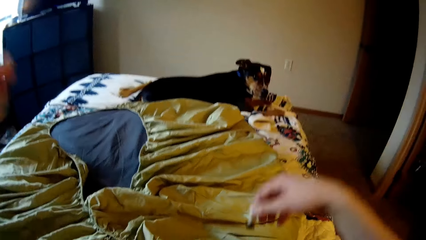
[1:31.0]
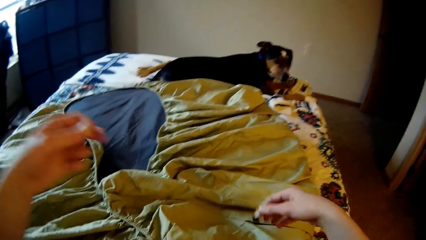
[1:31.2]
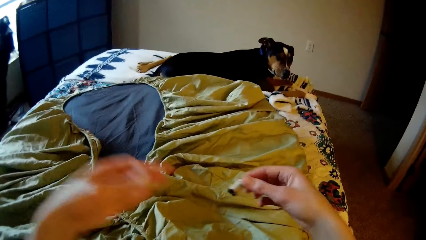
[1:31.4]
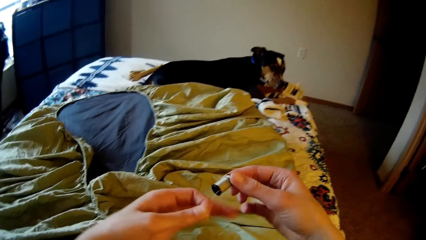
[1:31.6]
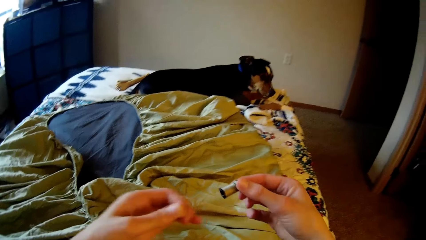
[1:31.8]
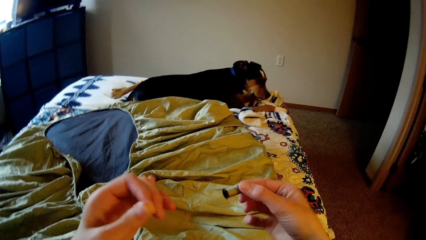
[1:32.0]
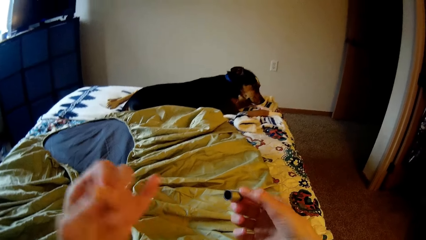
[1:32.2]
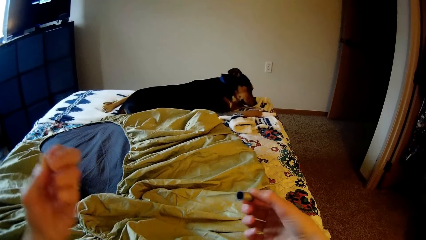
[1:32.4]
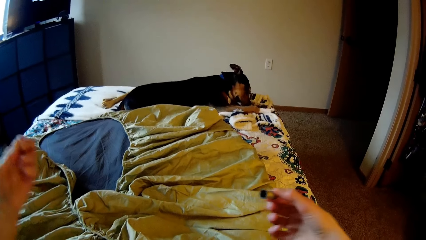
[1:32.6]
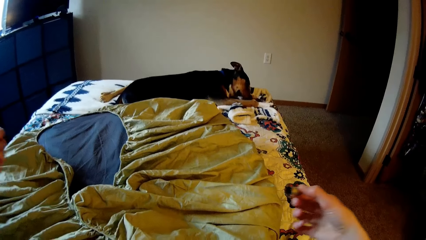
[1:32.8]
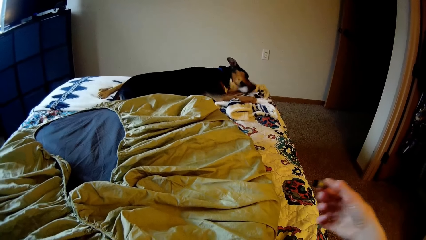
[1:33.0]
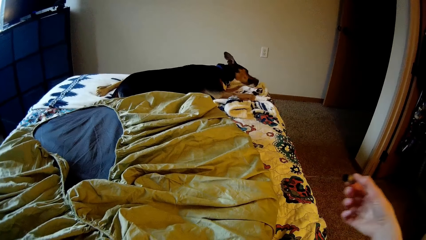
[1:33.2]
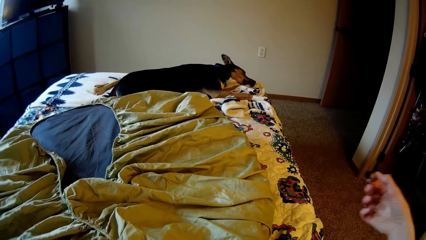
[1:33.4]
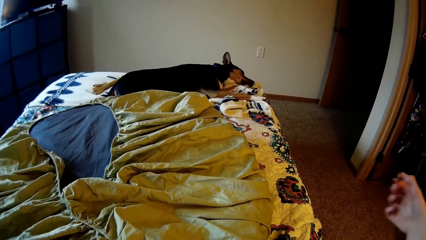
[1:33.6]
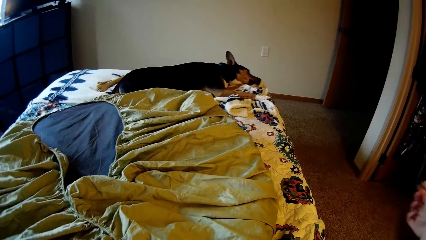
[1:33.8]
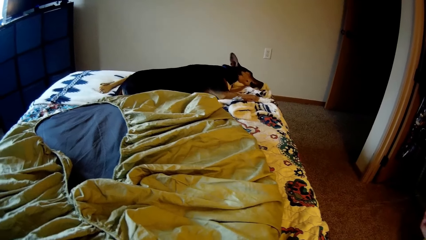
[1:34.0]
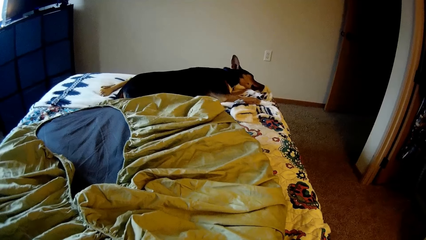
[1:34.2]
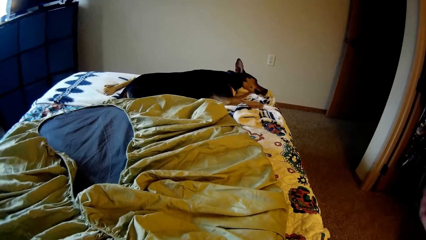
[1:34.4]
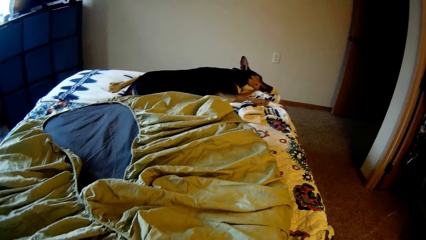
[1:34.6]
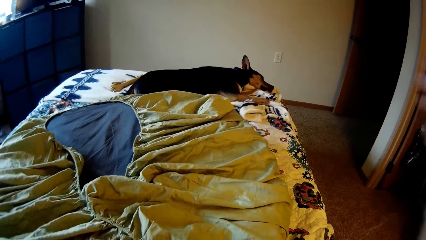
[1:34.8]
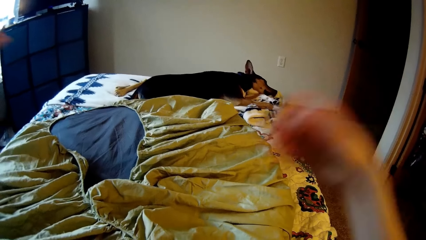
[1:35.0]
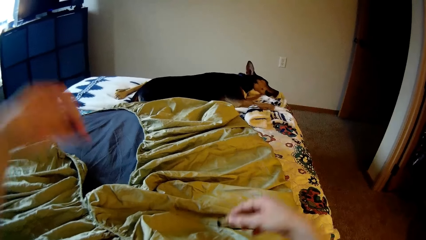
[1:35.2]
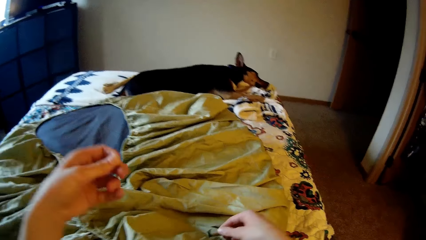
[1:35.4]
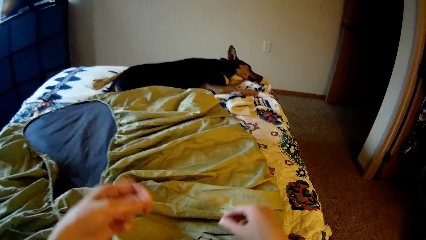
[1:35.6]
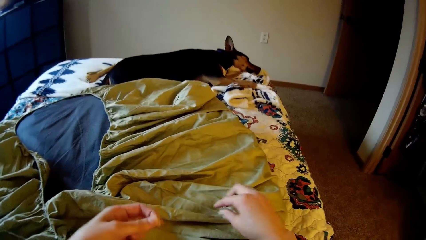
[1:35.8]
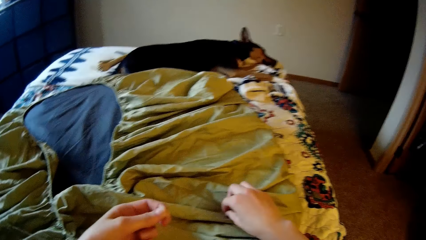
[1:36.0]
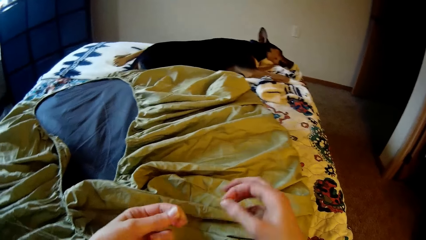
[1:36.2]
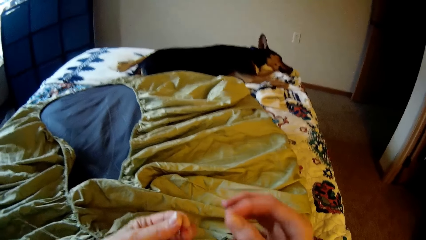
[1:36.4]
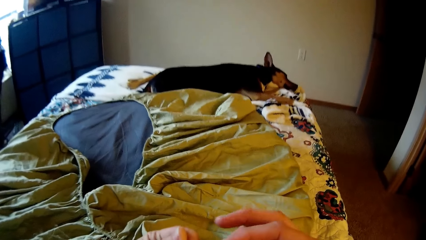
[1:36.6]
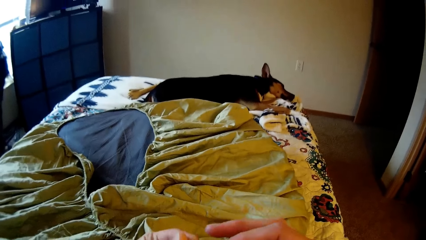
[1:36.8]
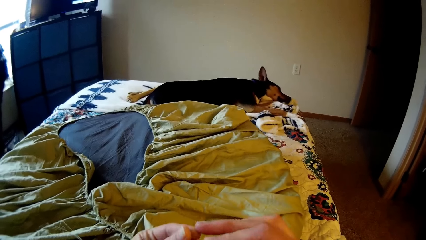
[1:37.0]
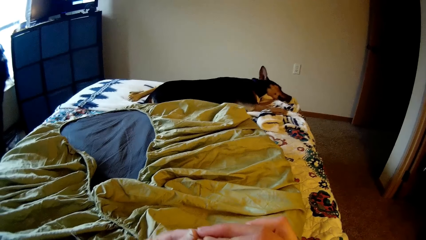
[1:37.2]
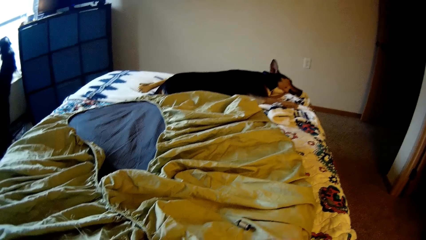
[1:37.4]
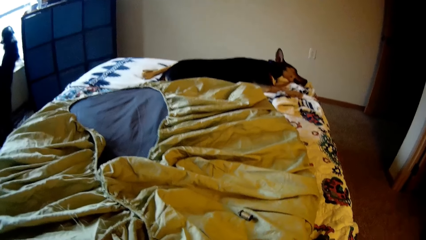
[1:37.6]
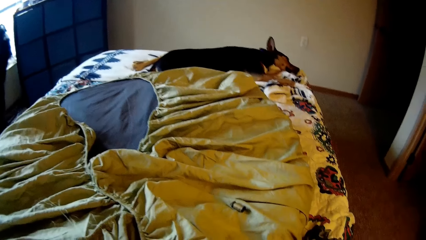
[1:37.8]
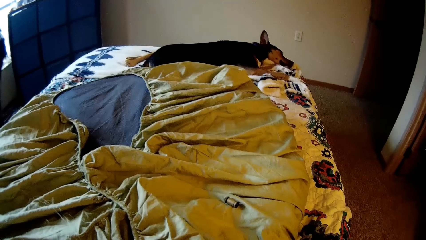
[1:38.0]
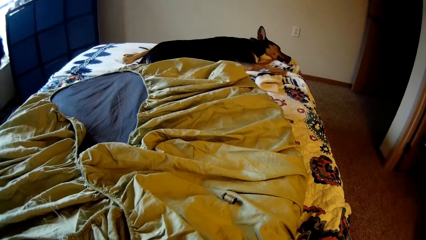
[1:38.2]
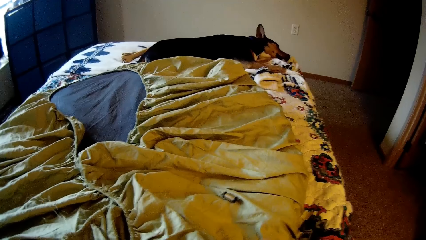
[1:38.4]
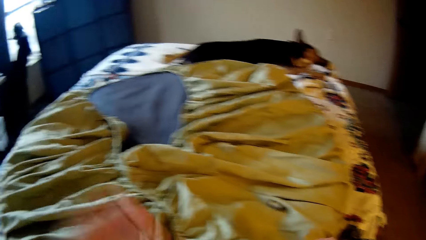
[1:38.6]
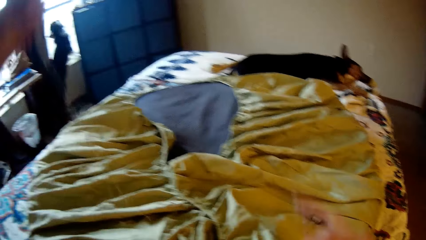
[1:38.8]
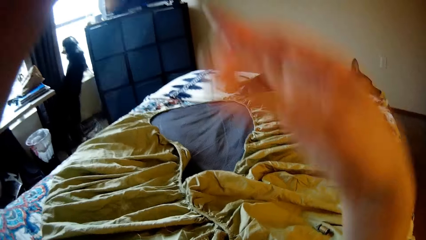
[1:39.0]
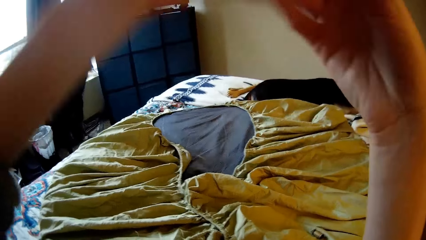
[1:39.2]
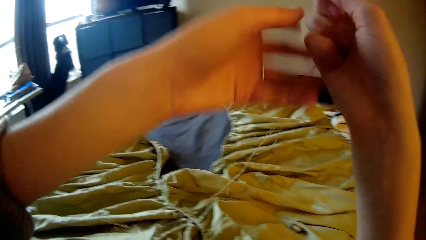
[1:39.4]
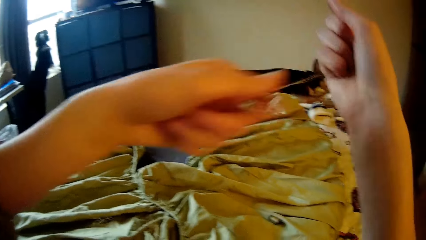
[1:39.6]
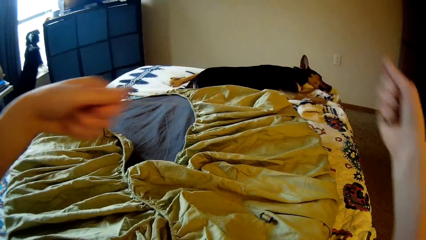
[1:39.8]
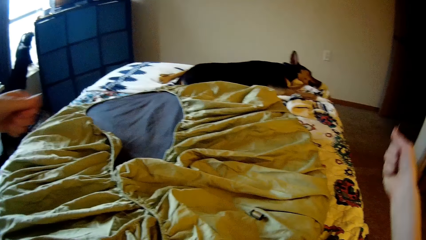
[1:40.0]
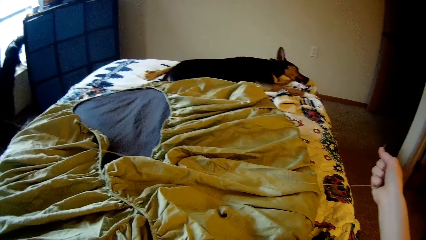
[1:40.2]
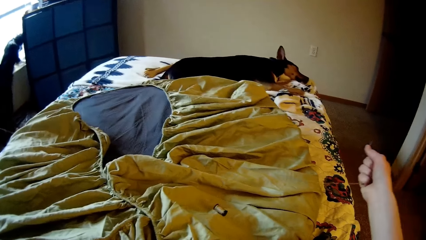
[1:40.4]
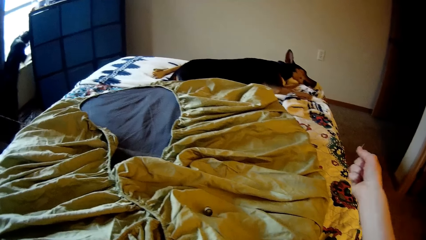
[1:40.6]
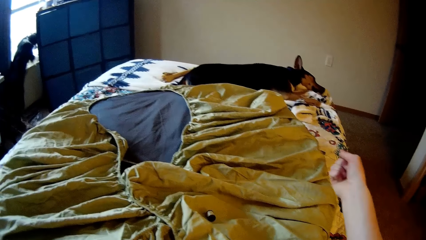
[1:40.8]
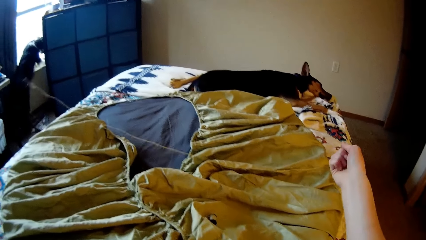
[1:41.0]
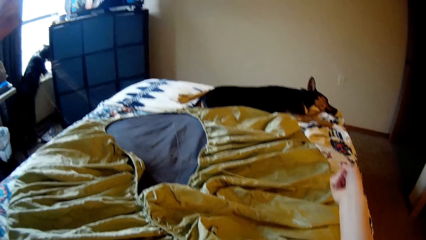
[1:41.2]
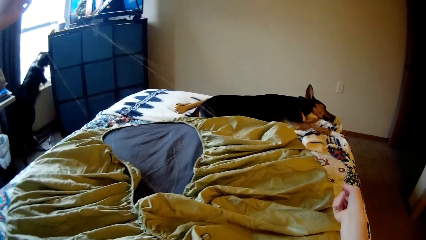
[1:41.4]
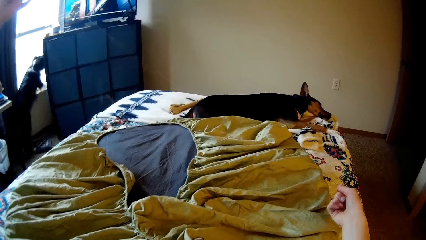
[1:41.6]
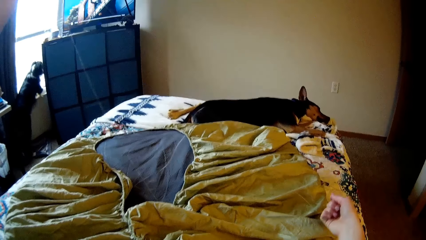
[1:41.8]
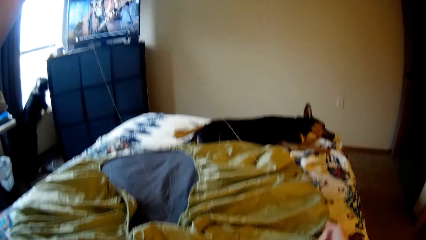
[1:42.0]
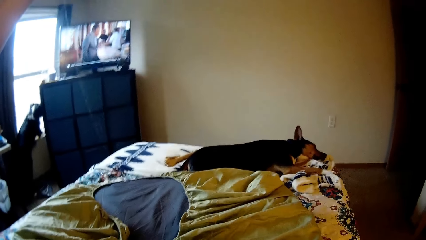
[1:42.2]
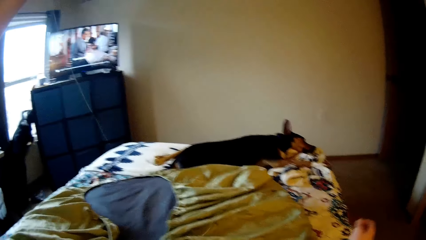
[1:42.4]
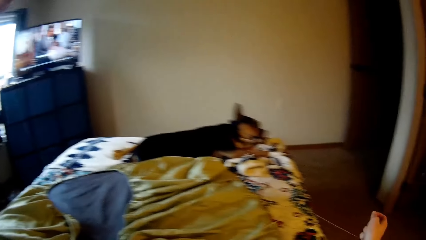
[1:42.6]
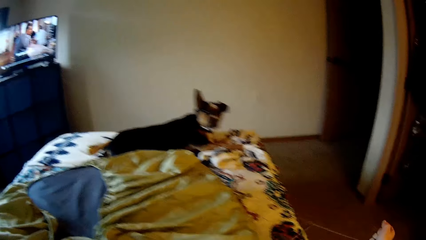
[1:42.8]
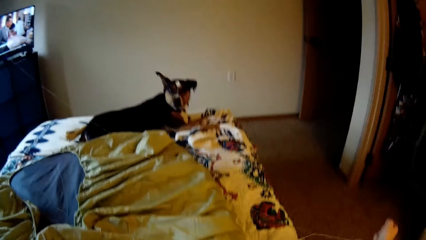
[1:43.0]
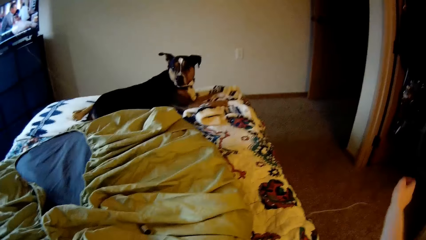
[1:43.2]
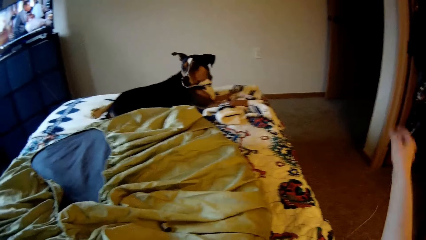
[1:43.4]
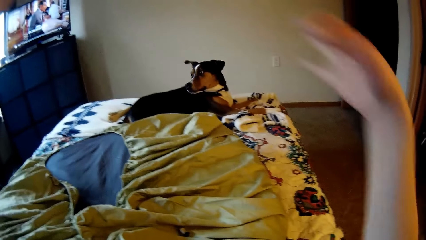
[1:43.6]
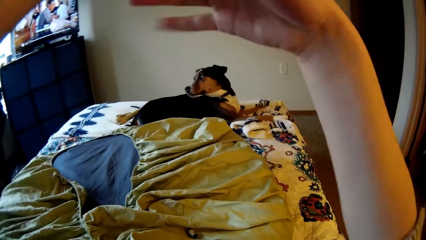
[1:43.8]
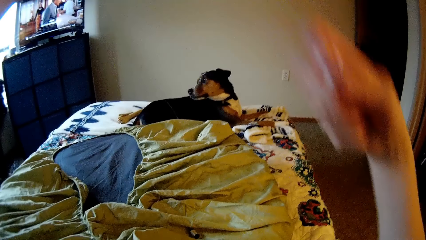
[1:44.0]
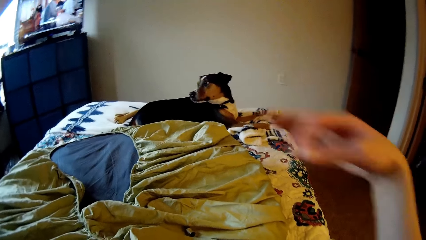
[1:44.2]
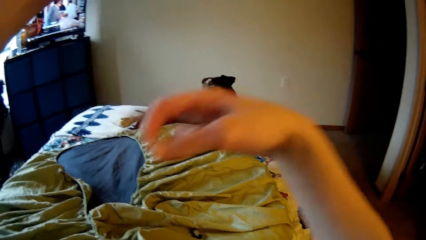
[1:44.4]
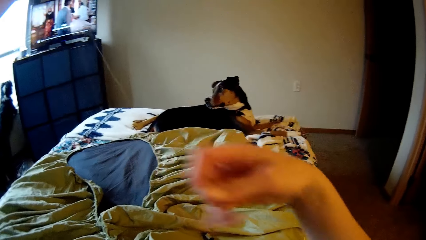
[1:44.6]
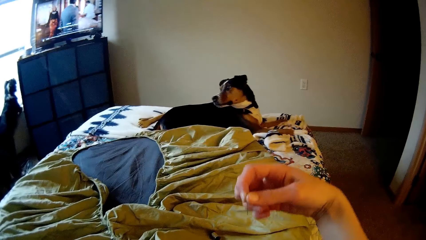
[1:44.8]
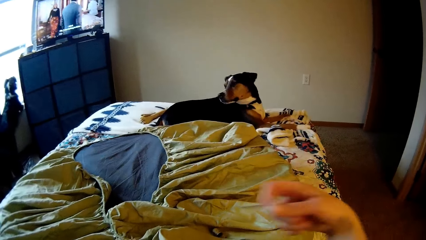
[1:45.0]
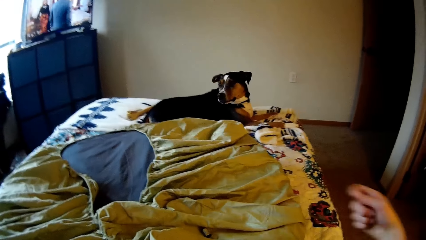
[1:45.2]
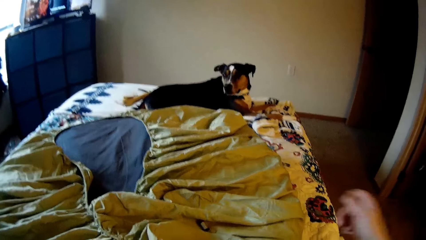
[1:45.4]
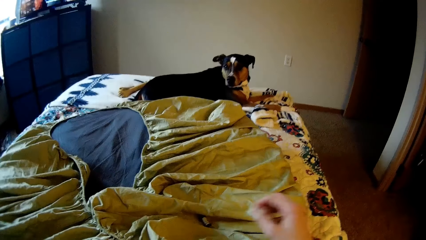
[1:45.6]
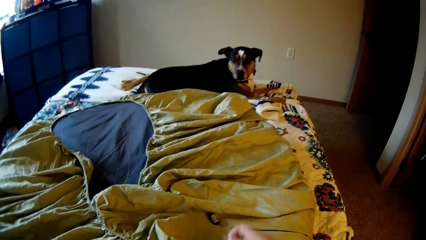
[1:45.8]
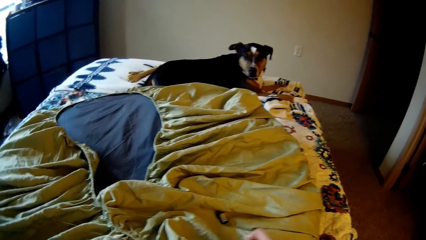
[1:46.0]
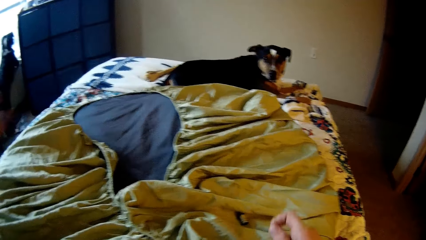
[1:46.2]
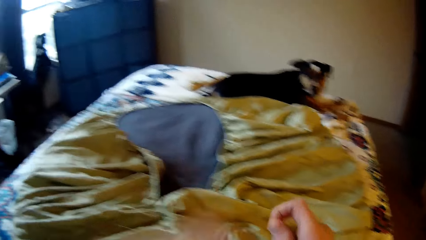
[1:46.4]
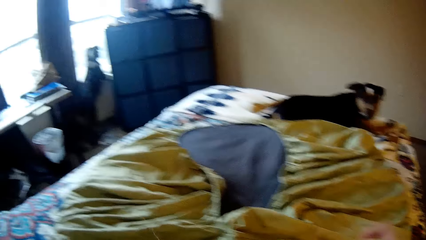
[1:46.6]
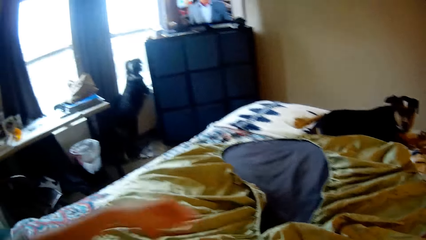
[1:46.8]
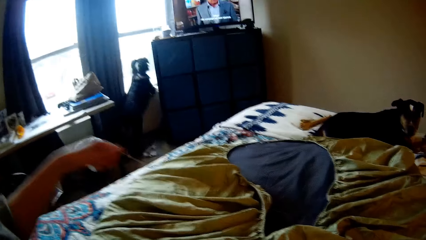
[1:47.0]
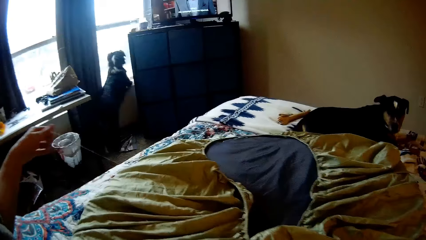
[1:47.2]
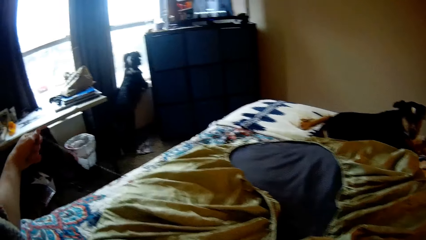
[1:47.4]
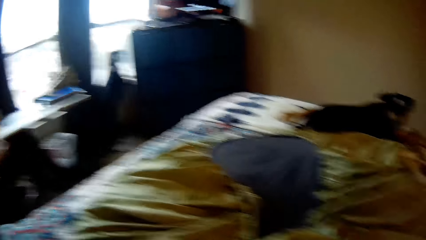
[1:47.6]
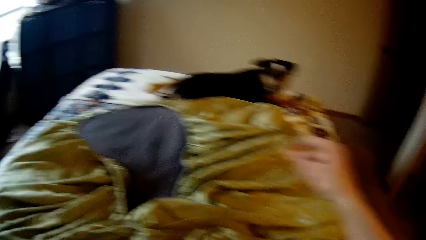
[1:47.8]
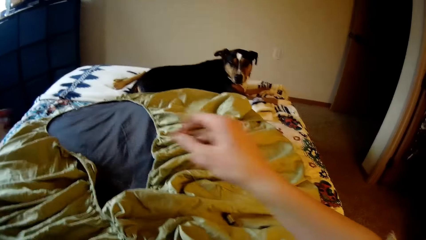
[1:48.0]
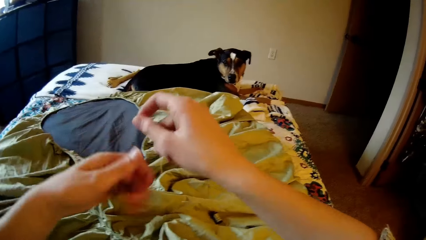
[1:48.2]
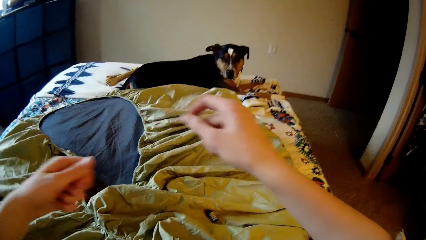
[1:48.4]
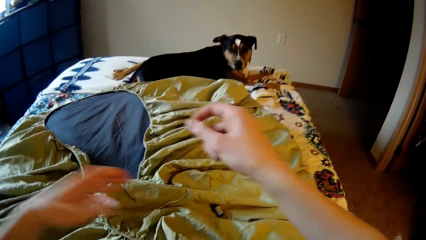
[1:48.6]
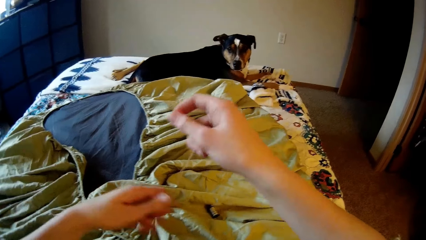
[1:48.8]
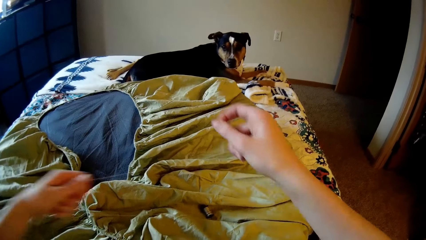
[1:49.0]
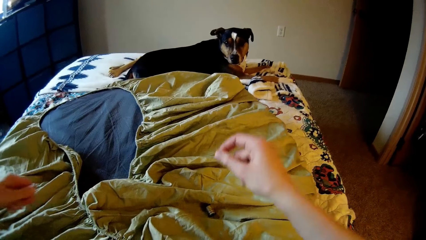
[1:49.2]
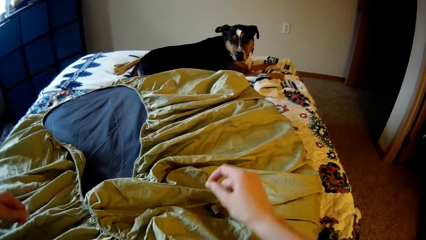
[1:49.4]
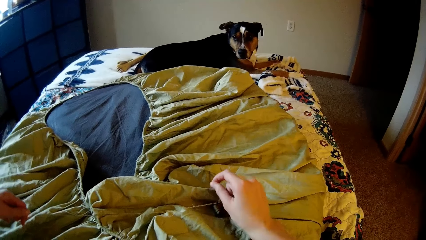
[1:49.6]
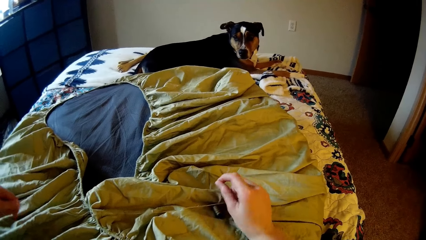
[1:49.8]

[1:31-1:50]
A dog lays its head down on the bed. The camera wearer drops a thread on the bean bag with her right hand. She picks up a needle from the bean bag with her right hand. She unrolls the thread with both hands. The dog raises its head, looks back, and stares at the camera wearer.
